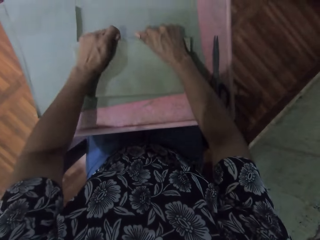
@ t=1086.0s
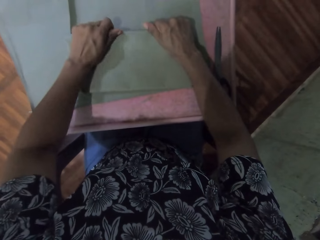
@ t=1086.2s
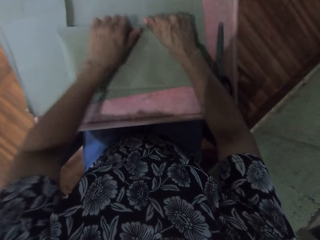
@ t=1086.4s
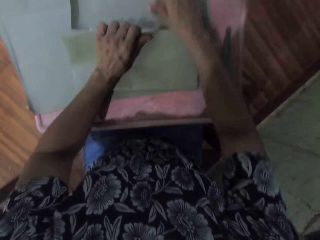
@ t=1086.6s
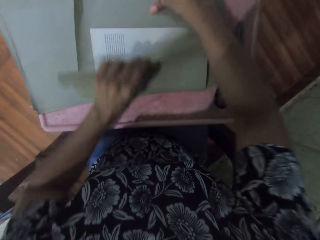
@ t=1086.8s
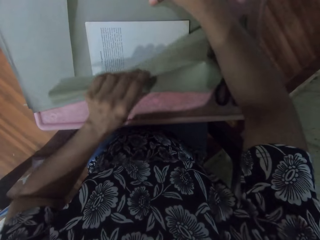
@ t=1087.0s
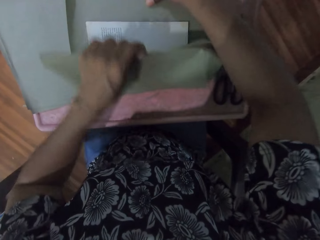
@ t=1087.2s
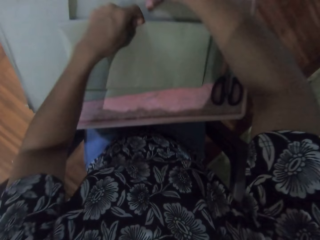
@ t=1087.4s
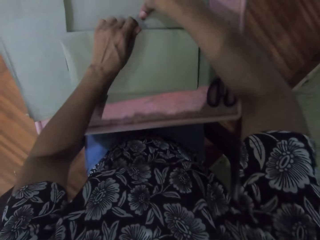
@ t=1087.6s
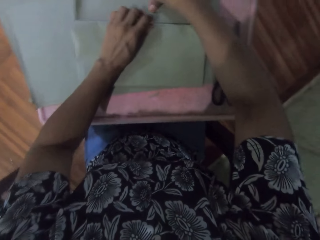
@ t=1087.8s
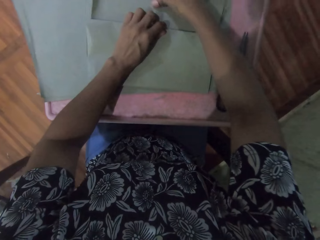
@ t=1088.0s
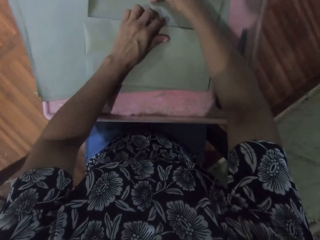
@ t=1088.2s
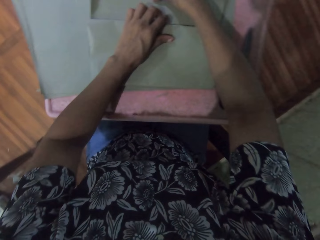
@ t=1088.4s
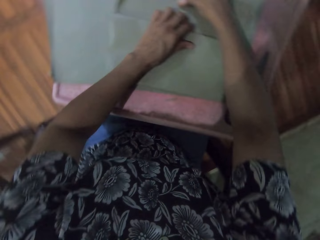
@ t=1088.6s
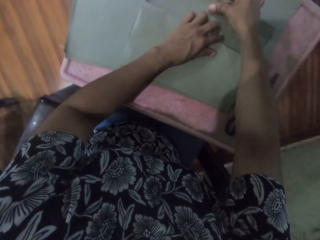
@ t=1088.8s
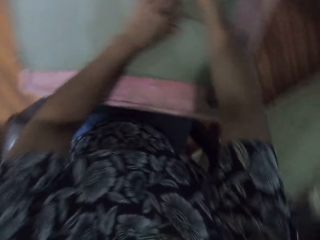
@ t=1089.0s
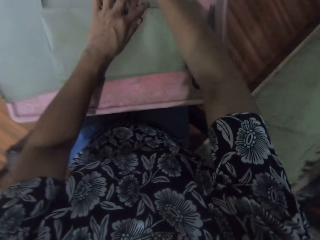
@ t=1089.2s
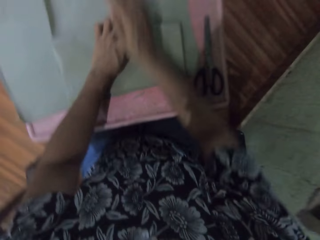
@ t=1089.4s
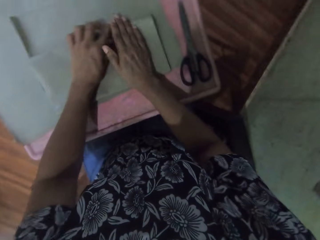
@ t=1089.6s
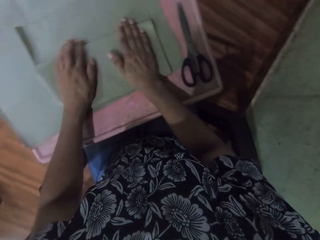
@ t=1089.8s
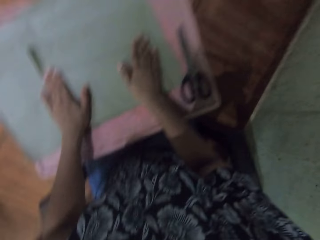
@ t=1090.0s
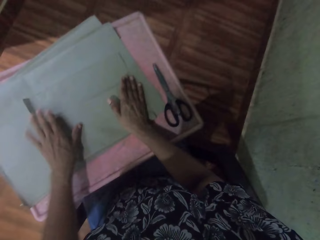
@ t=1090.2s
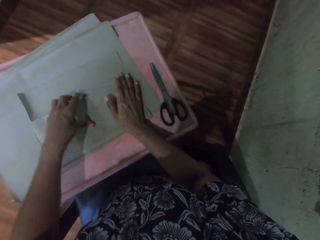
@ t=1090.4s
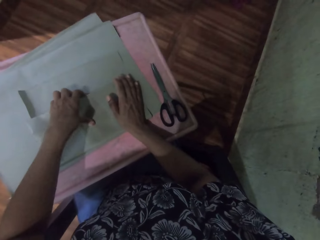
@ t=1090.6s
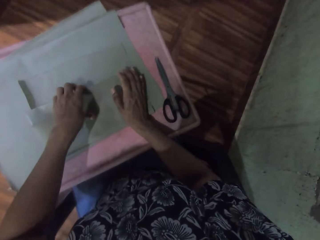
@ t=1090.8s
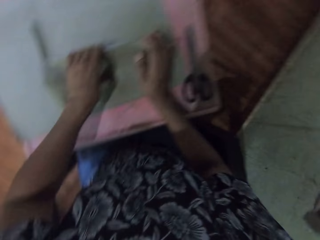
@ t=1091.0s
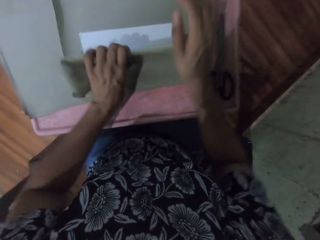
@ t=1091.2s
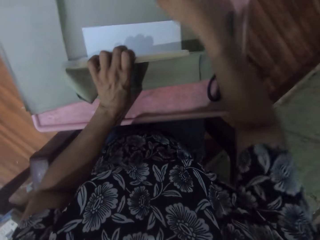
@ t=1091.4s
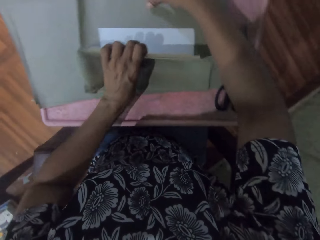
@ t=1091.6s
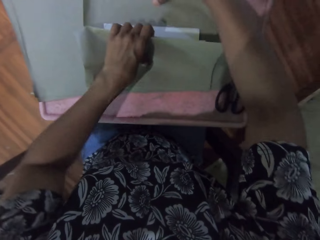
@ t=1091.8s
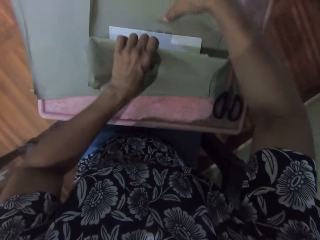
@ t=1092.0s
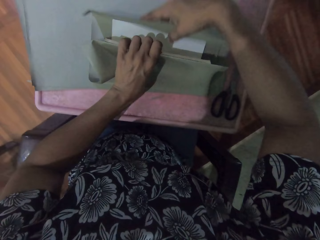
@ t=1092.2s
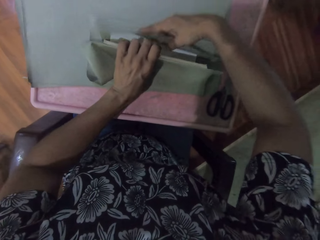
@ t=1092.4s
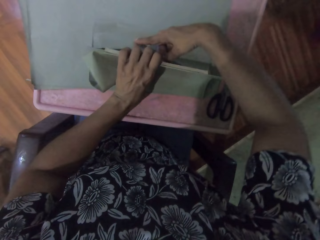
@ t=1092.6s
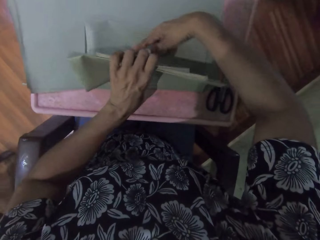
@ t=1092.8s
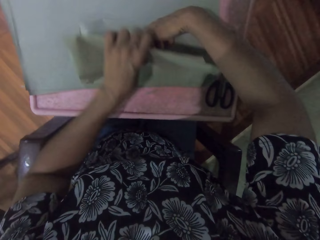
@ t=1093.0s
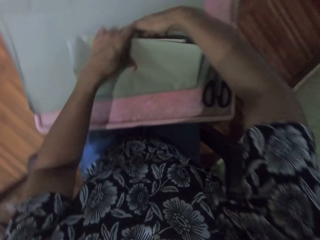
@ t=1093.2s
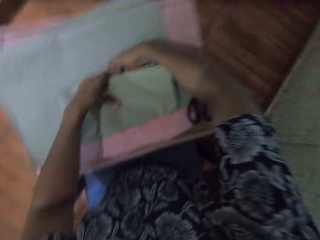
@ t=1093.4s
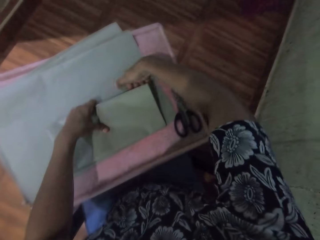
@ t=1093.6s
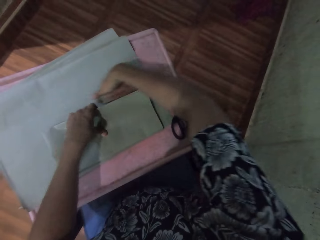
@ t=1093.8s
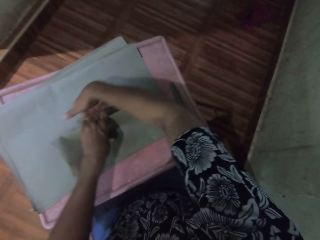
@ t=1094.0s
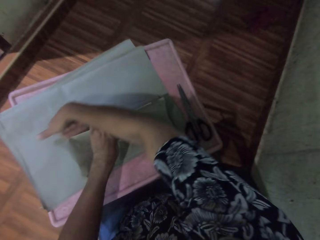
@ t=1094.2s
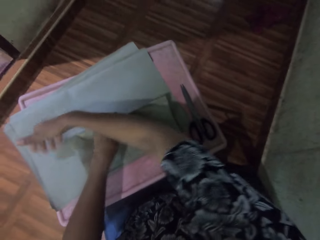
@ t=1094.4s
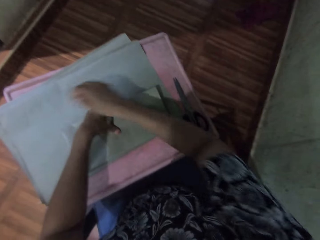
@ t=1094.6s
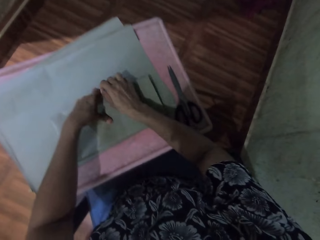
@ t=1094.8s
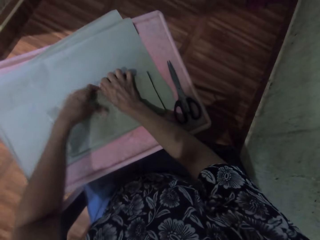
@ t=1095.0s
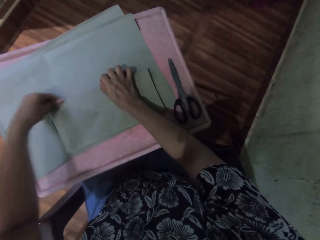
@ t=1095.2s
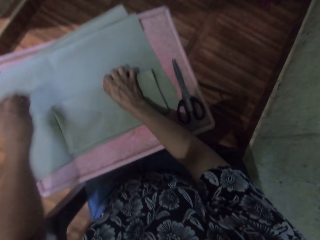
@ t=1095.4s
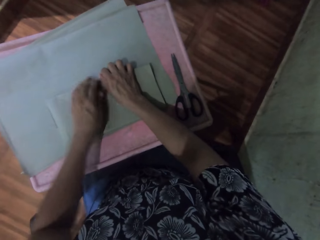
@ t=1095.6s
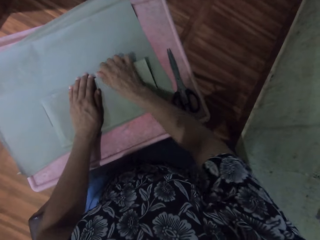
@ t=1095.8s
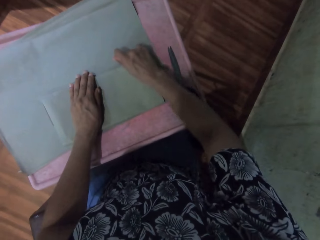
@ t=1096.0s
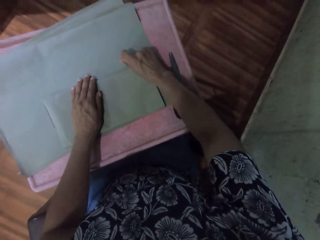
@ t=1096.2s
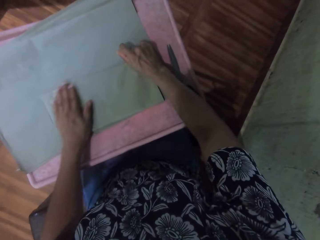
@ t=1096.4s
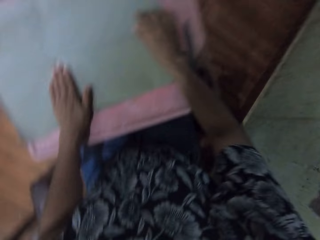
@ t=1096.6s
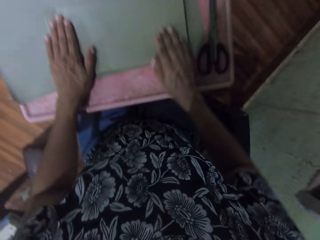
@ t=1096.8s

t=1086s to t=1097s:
The camera wearer wraps the book with the cardboard paper with both hands. They smoothen the cardboard paper on the book on the table with both hands.

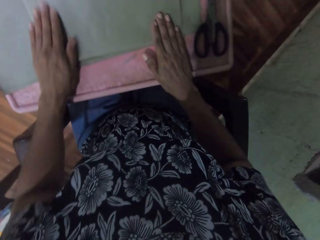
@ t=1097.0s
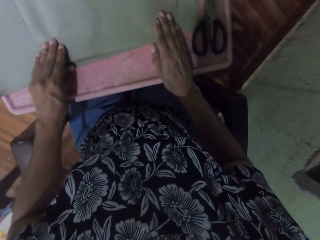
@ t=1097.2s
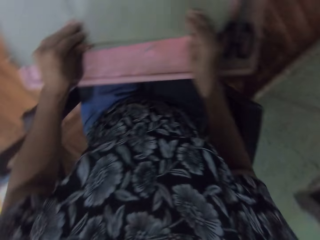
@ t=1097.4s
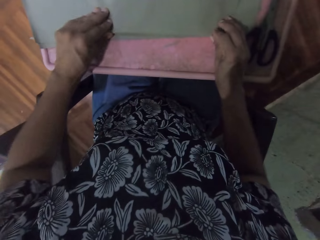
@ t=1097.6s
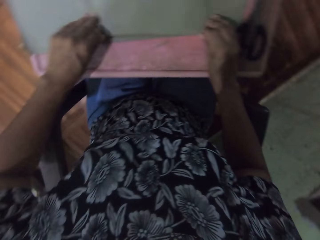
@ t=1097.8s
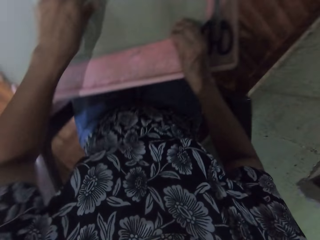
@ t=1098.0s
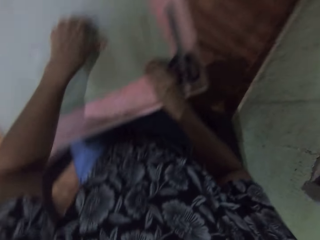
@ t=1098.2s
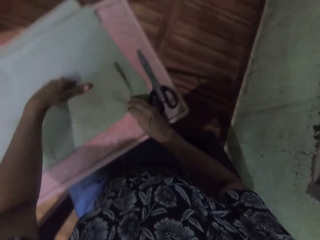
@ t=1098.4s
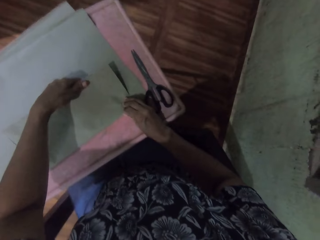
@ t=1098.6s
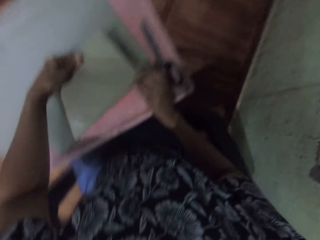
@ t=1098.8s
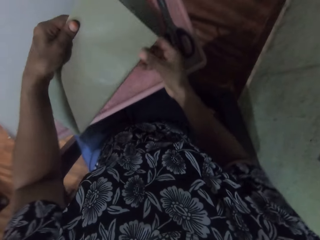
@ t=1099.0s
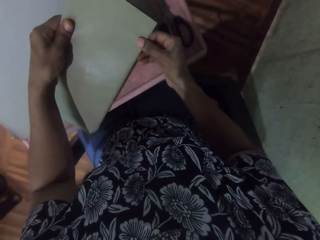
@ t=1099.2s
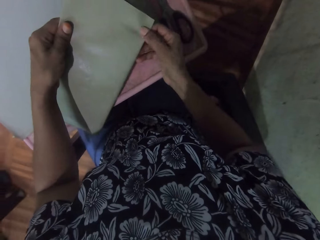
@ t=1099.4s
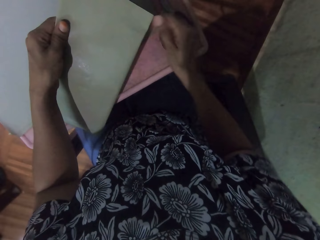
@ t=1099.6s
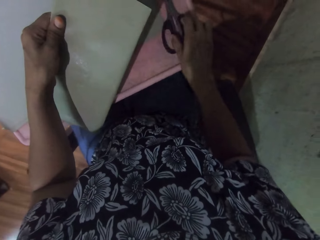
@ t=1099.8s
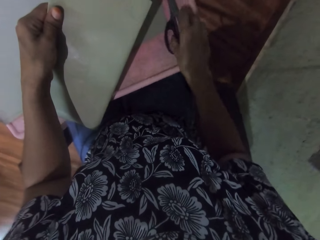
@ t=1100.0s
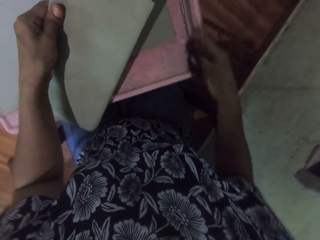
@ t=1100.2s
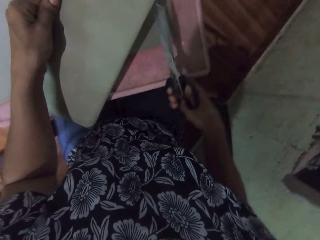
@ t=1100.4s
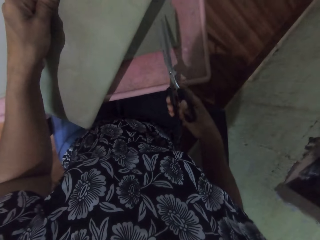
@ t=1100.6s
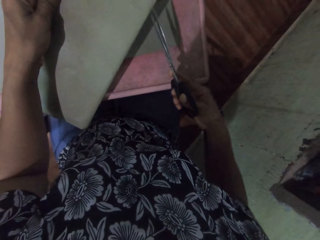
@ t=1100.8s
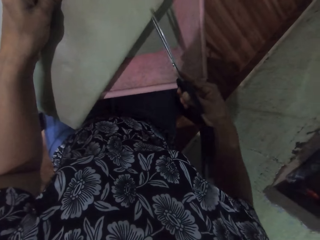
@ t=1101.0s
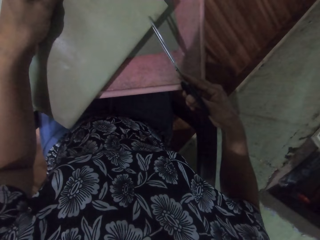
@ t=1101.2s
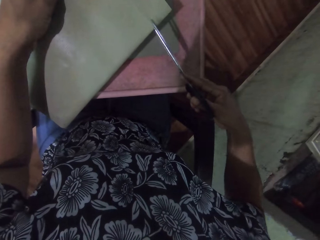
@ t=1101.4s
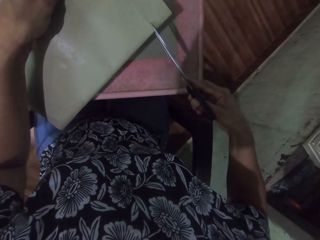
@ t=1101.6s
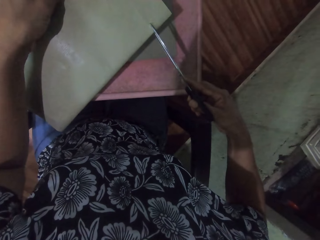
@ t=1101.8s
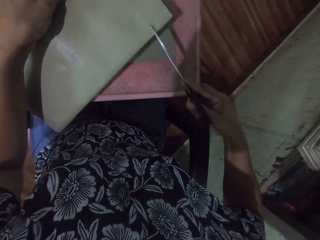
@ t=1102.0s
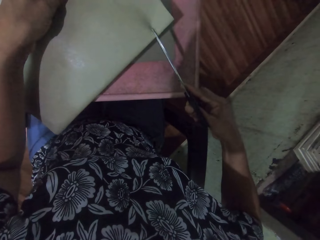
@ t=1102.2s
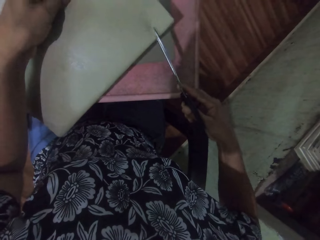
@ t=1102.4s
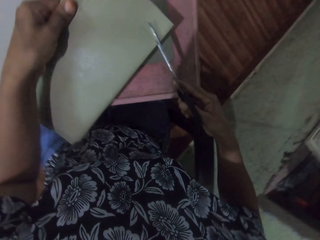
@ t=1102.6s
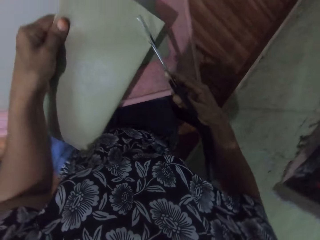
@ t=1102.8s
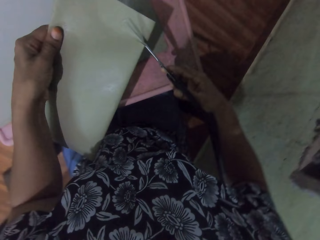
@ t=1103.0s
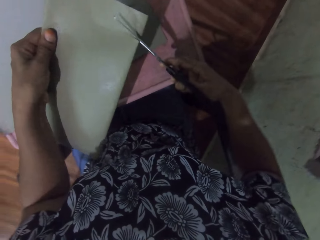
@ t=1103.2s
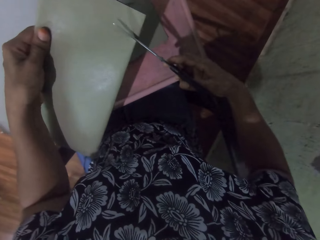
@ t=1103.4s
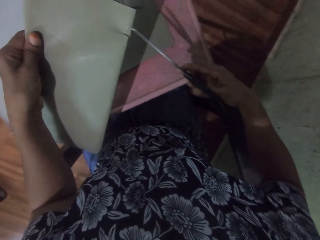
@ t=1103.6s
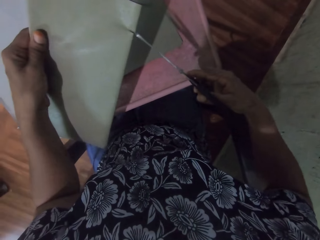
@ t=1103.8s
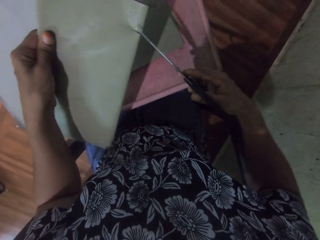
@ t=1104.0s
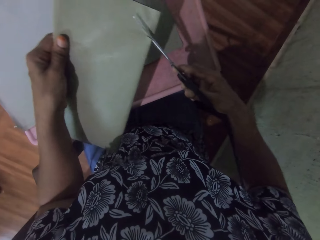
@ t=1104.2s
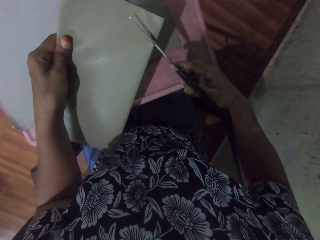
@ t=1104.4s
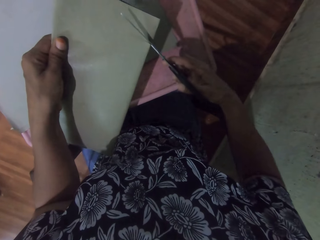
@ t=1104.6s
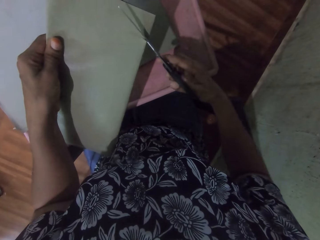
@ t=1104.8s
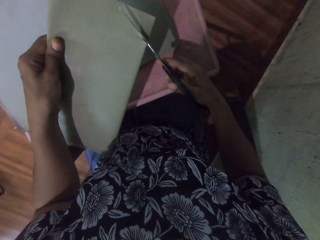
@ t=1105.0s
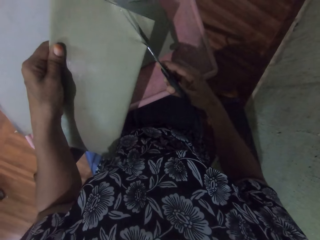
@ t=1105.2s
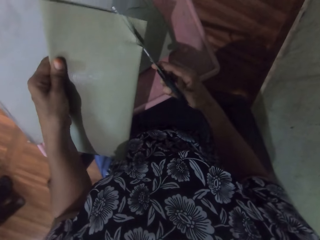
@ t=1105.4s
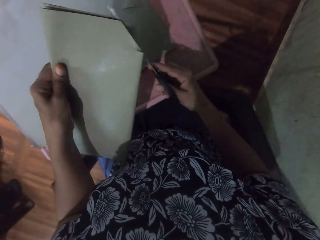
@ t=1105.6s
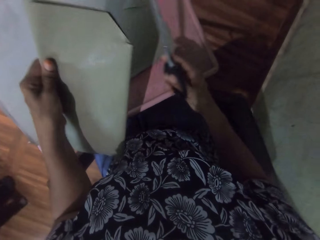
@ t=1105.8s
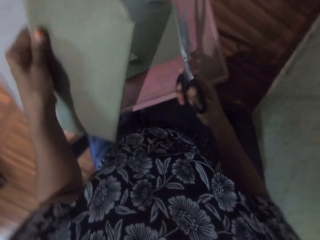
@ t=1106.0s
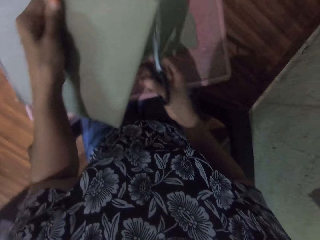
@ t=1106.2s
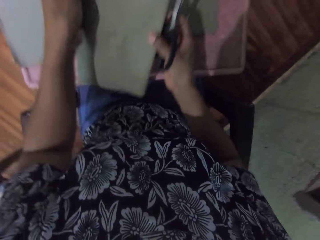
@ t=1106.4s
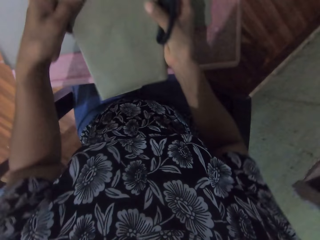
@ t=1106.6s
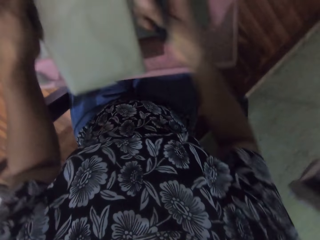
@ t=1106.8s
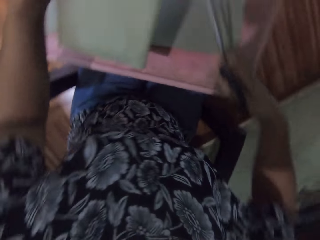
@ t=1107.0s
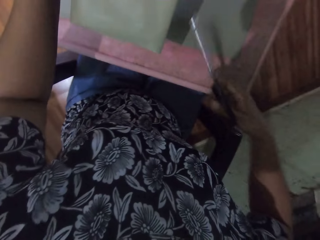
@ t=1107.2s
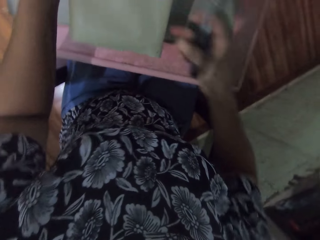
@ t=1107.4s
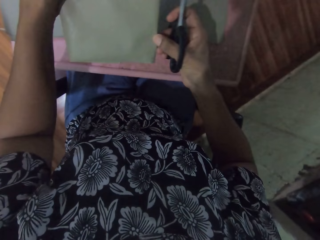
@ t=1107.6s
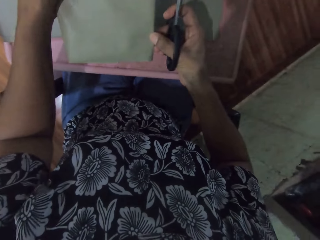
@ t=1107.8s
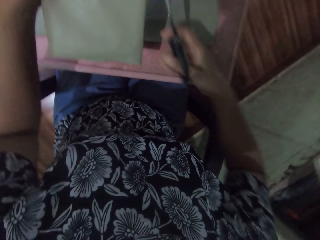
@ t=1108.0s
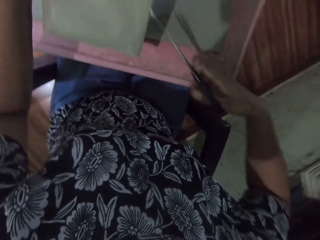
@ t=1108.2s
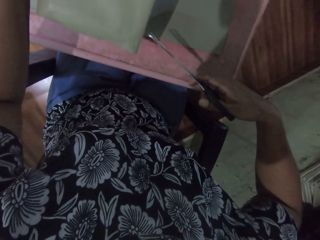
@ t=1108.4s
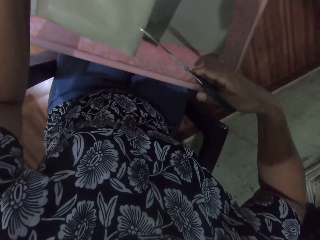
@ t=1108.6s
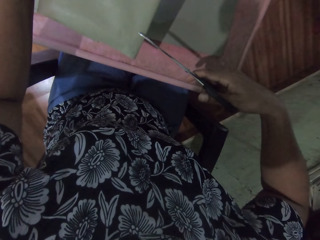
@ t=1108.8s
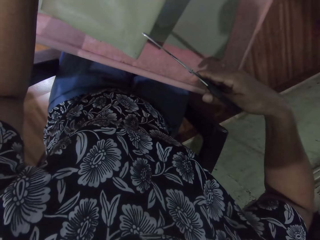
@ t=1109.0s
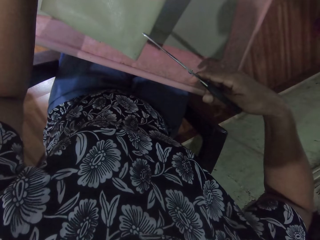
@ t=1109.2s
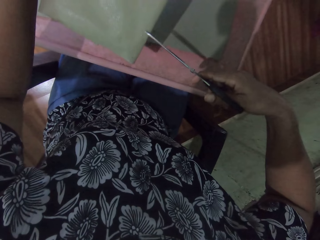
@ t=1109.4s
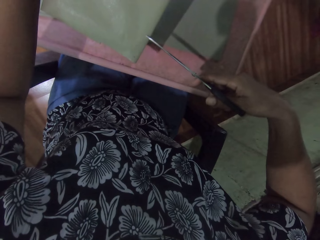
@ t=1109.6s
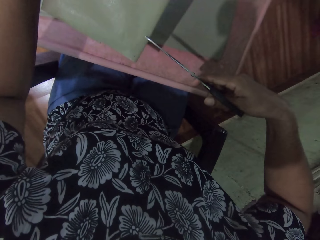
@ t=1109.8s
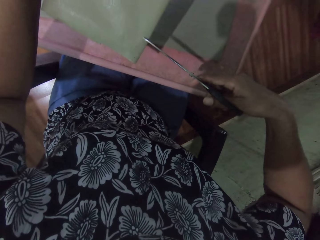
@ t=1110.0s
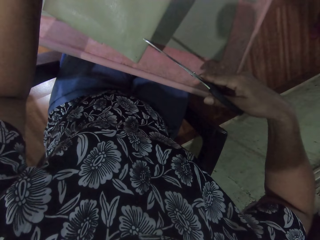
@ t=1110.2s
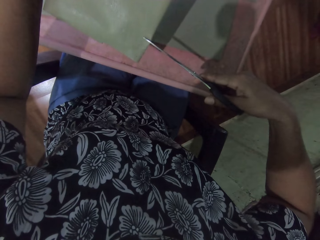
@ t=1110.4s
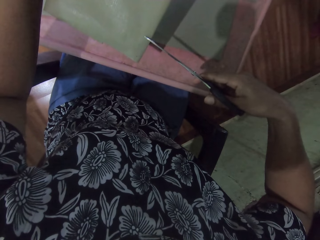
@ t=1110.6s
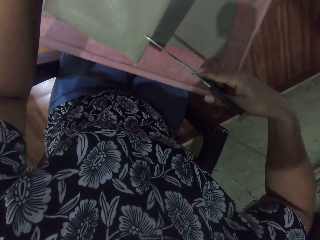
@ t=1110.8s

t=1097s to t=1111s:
The camera wearer lifts the book with both hands. She picks the scissors from the board with her right hand. She cuts the wrapping paper with the scissors in her right hand. She removes the scissors from the paper with her right hand. She cuts the wrapping paper with the scissors in her right hand. She adjusts the book with both hands. She holds the paper and cuts the paper with the scissors.
